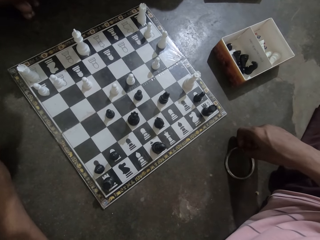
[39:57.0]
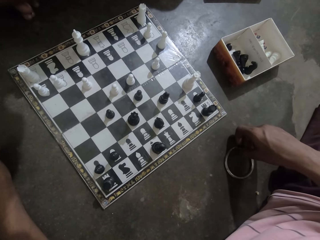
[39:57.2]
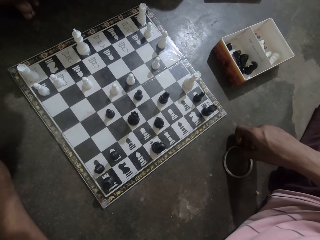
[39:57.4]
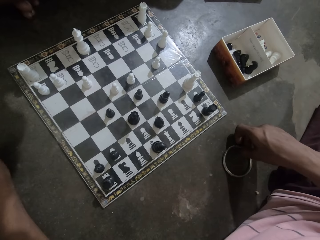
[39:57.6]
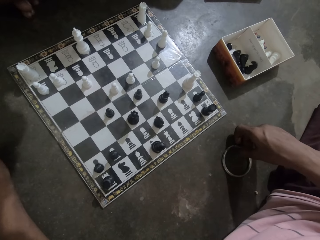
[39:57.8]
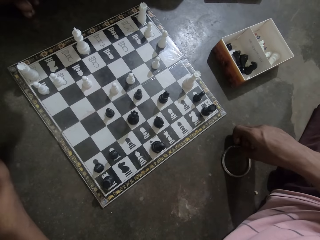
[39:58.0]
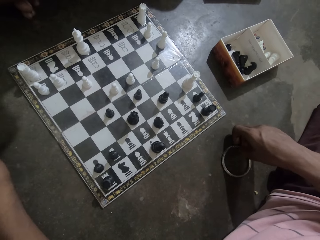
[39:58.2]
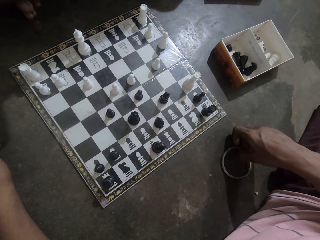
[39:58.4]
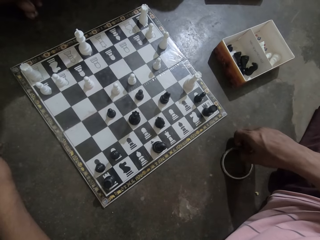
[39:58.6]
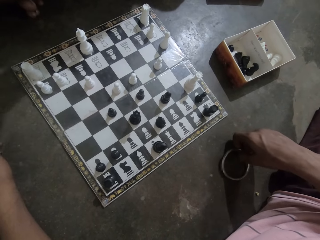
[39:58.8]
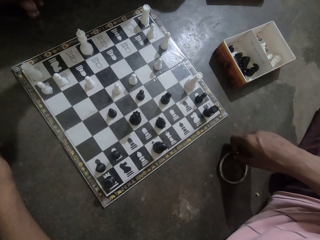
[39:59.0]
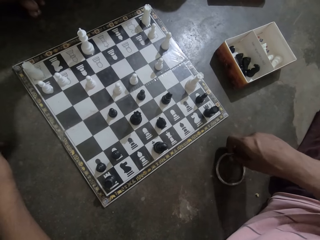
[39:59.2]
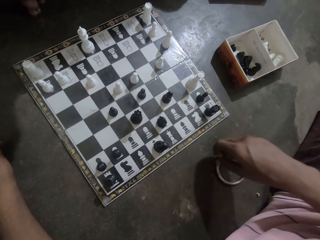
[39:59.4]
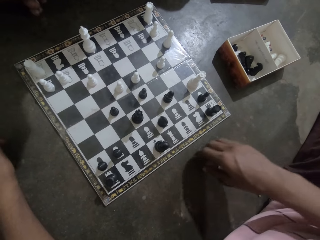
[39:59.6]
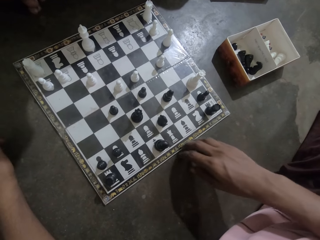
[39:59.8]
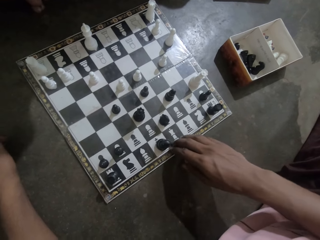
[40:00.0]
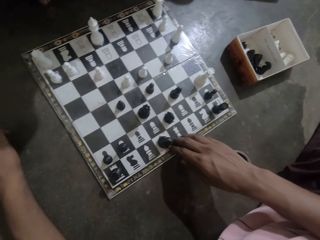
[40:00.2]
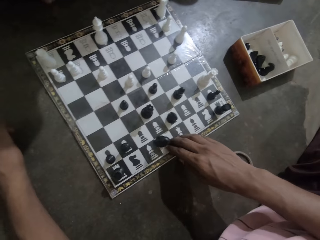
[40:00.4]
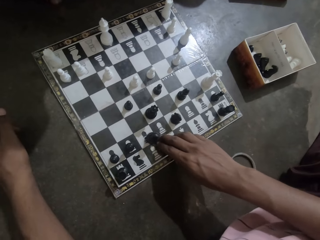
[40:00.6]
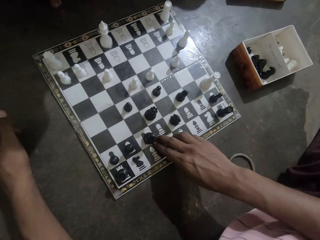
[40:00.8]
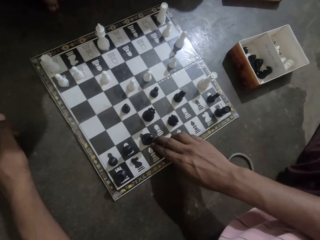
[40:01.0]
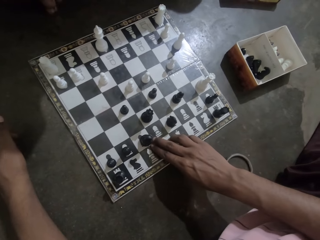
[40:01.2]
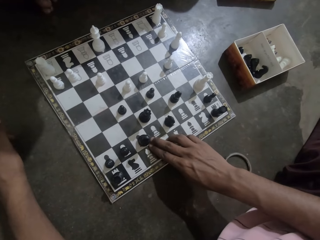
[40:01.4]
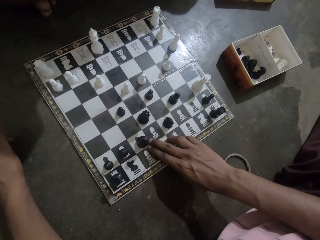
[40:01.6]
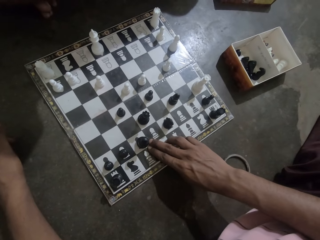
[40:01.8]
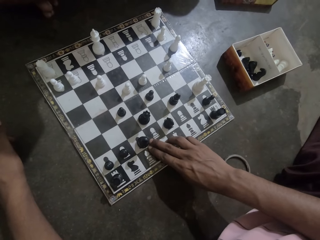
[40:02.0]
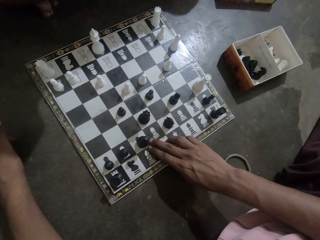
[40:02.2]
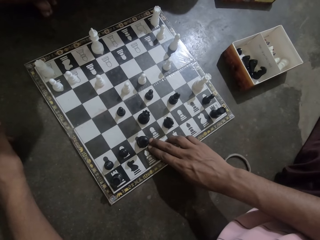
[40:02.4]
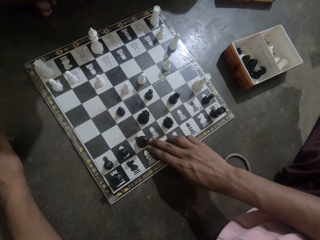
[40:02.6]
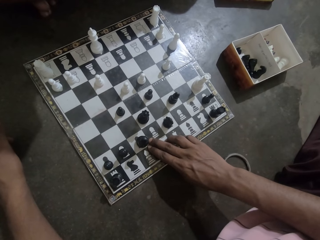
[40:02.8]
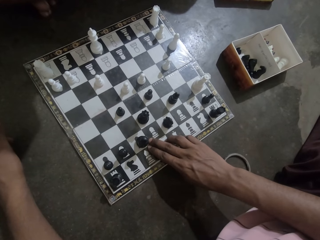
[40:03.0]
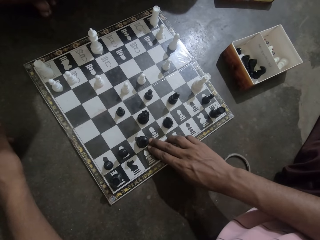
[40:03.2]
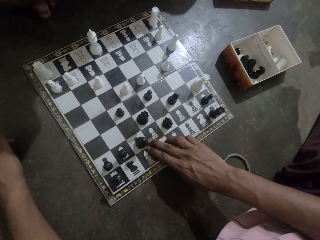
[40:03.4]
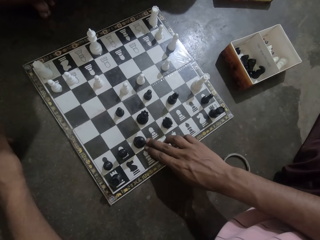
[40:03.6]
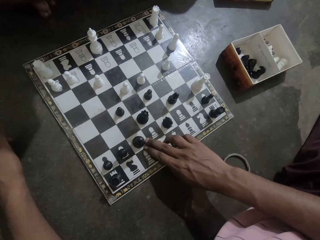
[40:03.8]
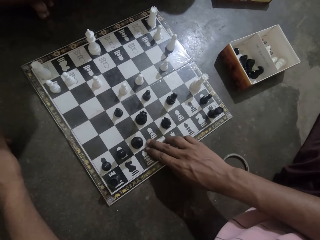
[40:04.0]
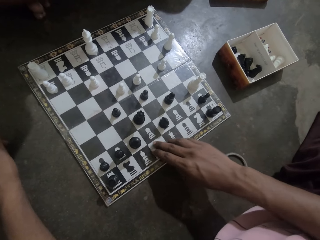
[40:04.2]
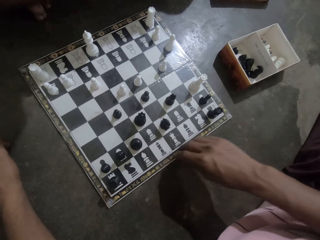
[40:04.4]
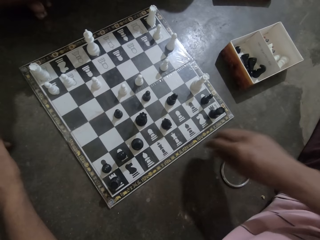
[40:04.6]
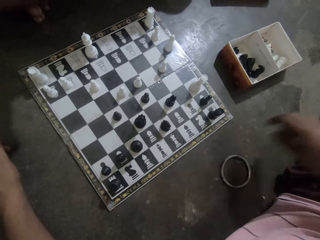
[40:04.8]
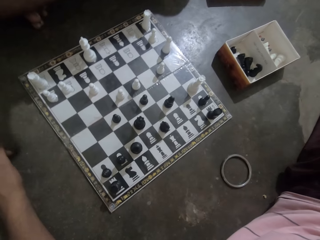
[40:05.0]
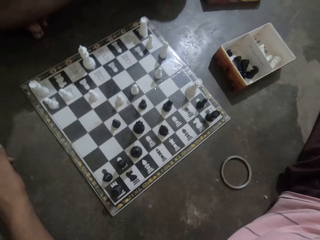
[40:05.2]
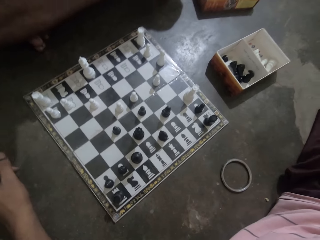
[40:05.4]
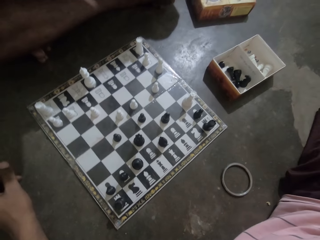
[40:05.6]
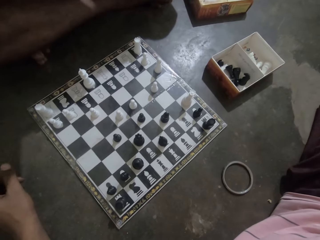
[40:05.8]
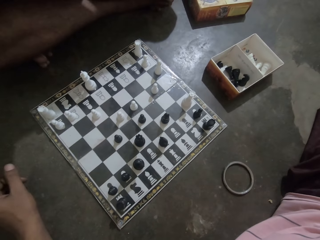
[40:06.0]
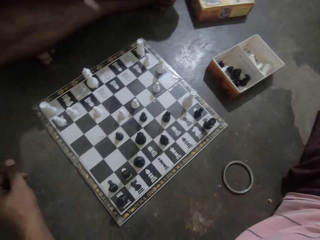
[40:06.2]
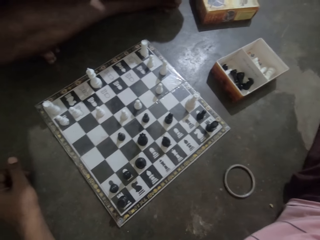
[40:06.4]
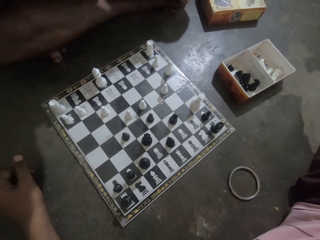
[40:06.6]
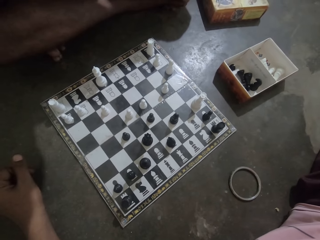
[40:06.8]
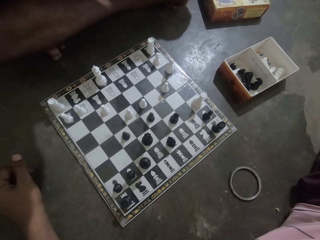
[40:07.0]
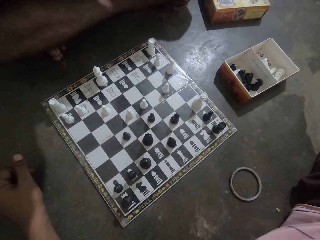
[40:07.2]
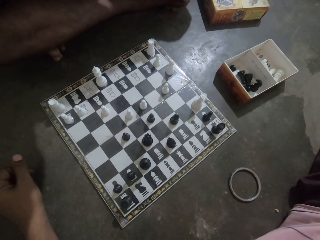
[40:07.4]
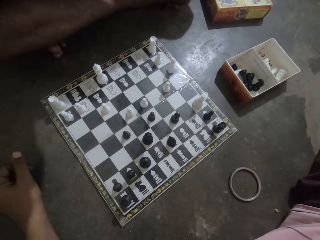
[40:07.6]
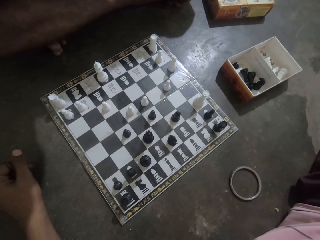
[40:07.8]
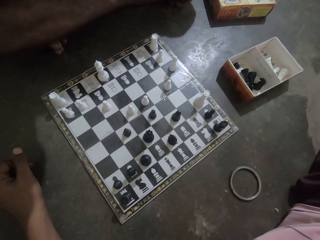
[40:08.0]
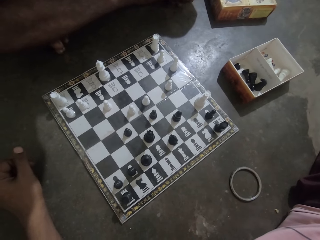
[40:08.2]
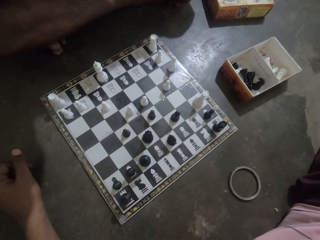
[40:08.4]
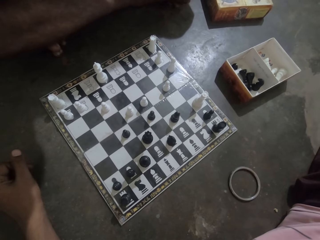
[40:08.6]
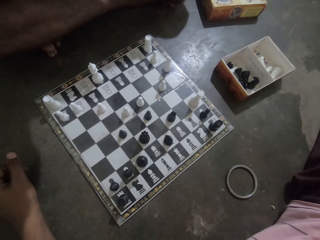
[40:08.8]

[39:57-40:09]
The camera wearer moves a black chess piece on the chess board. They stare at the chess.

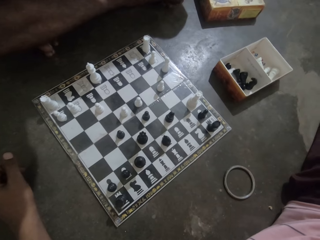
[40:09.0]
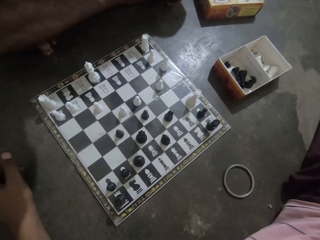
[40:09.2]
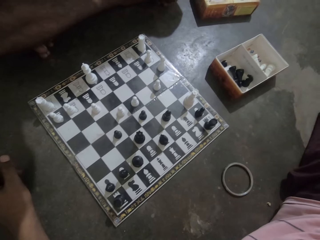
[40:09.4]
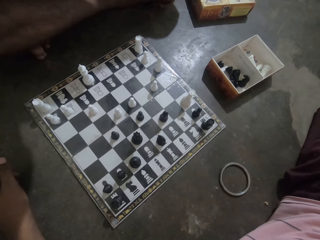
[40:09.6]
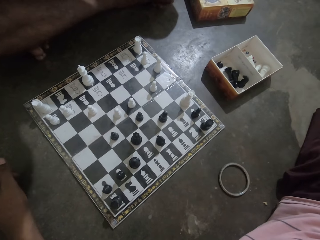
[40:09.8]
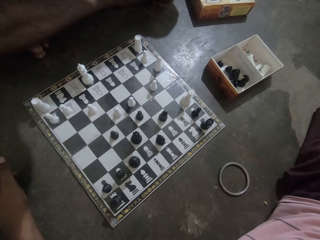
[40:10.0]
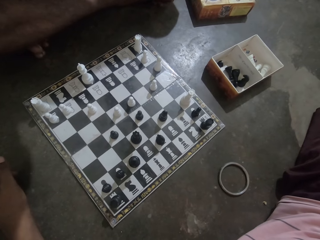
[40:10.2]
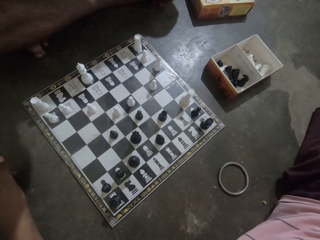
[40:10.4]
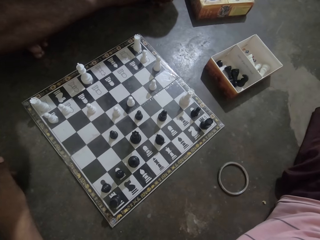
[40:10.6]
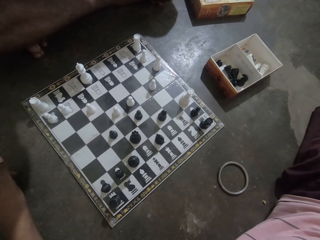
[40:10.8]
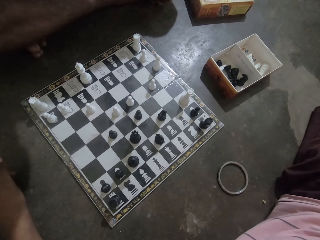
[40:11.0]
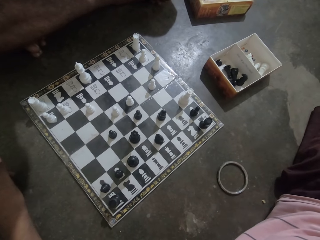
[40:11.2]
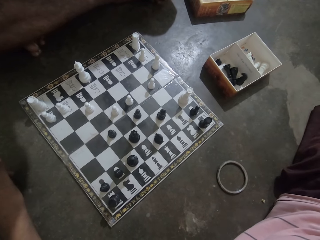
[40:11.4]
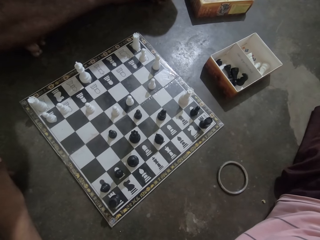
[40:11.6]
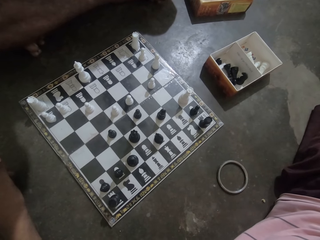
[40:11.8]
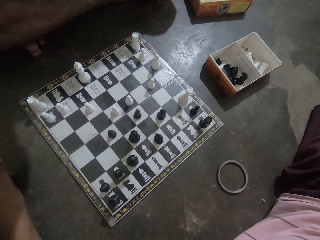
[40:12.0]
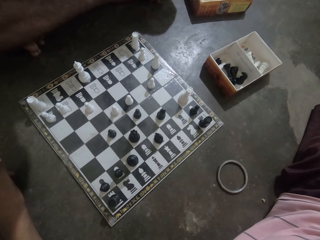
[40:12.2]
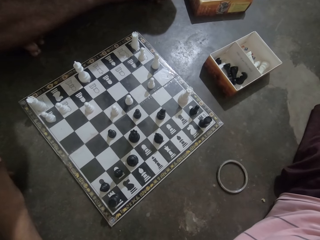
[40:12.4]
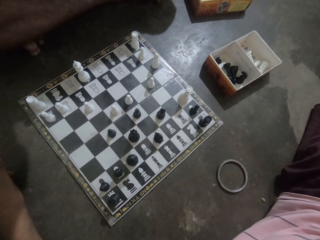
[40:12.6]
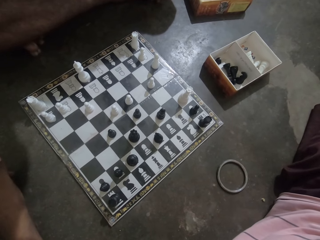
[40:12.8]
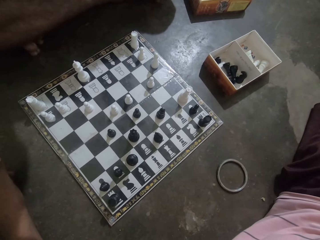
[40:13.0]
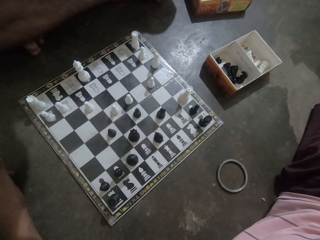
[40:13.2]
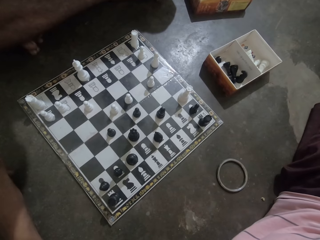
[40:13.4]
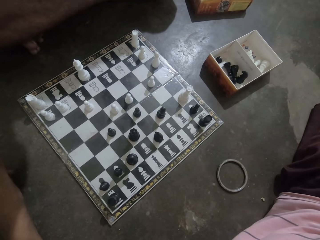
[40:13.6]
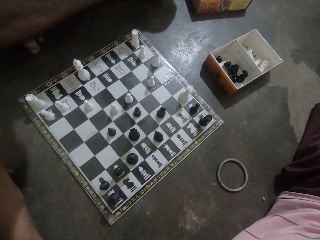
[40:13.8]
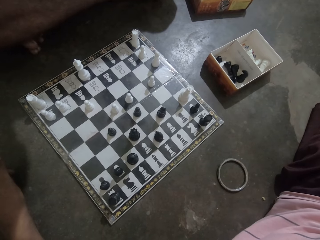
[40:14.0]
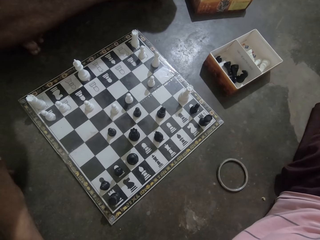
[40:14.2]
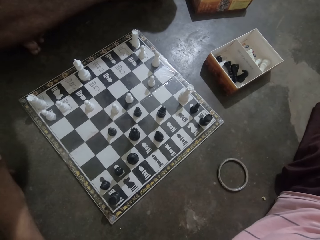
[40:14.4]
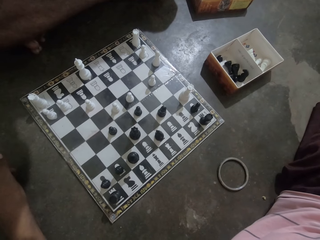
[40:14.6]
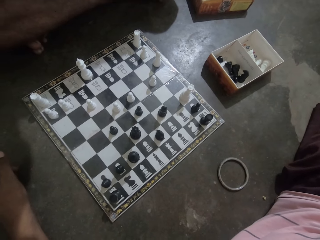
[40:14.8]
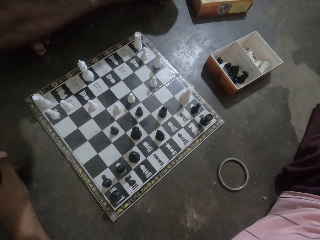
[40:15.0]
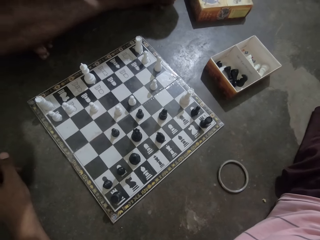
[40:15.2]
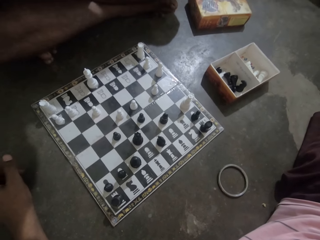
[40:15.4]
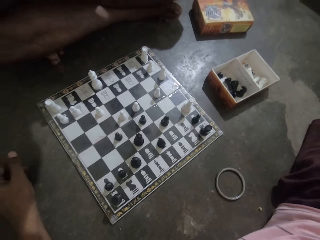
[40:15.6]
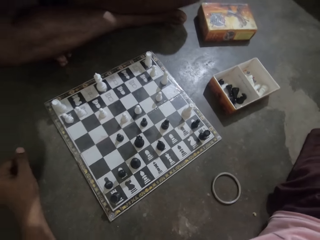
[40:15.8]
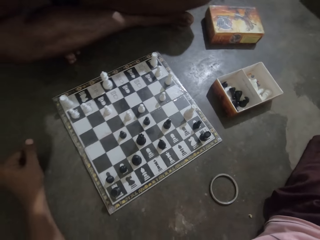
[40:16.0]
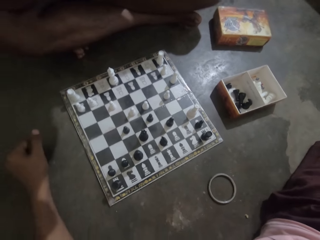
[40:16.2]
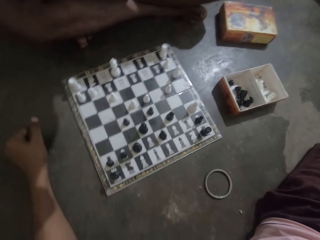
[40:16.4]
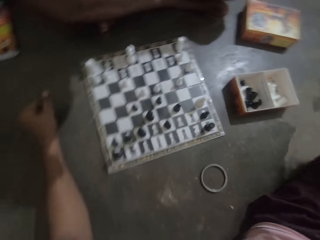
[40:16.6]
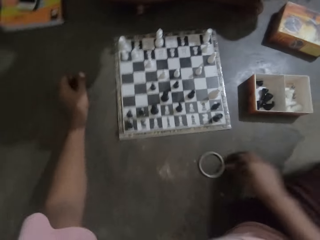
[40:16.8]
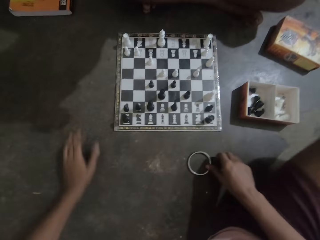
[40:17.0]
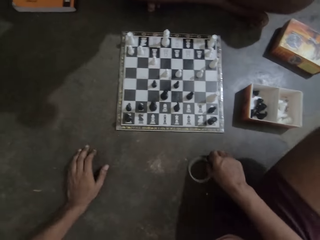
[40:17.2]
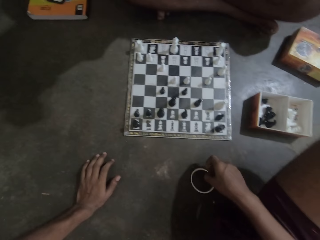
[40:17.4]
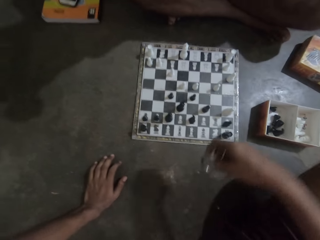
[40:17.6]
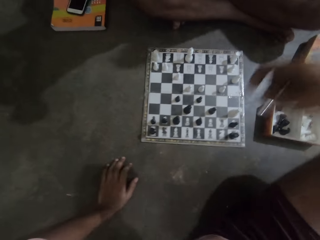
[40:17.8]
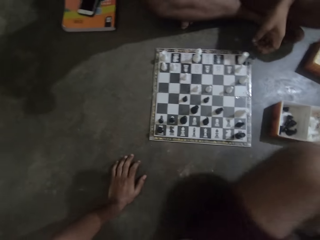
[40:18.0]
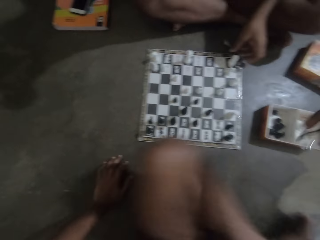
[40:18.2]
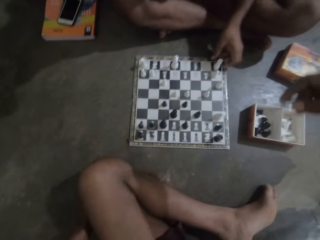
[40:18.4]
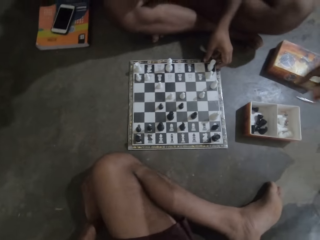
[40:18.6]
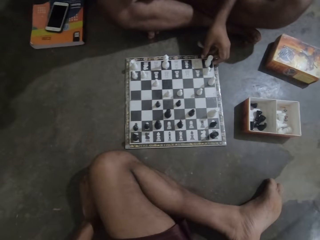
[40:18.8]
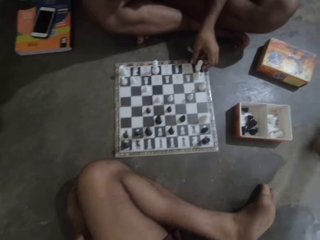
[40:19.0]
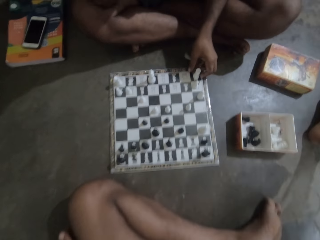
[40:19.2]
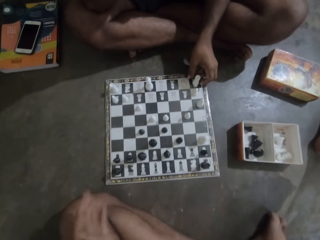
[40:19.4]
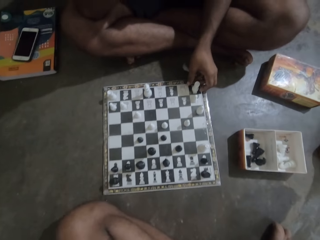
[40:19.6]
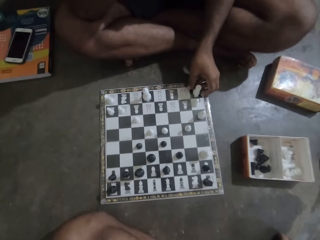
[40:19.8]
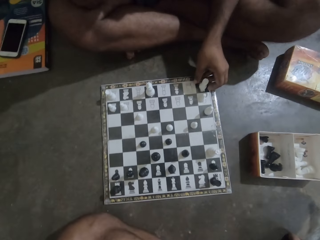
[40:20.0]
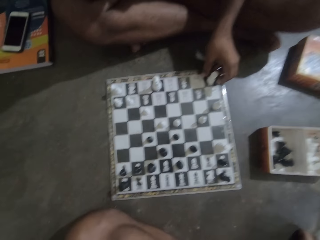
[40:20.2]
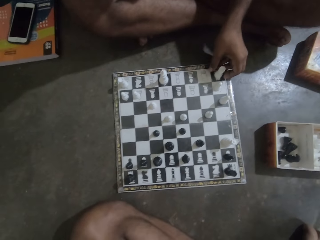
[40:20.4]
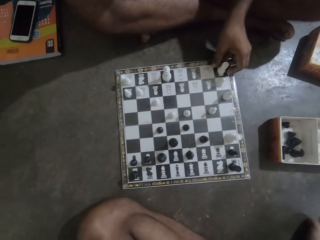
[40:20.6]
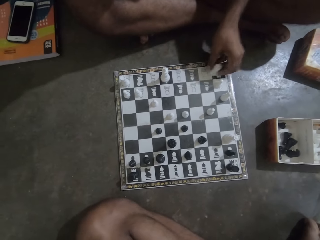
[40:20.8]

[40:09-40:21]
The camera wearer picks the bangle from the floor. They and a man change position.
